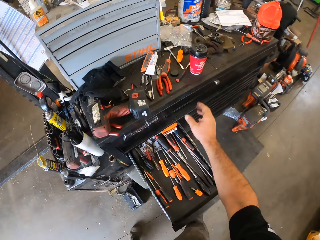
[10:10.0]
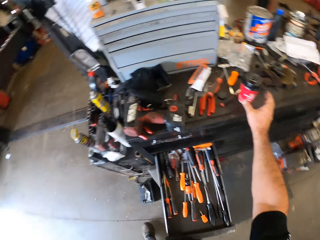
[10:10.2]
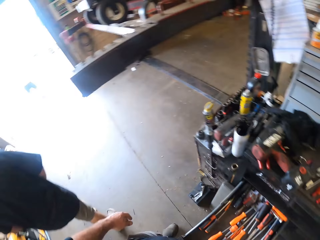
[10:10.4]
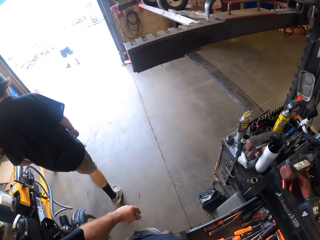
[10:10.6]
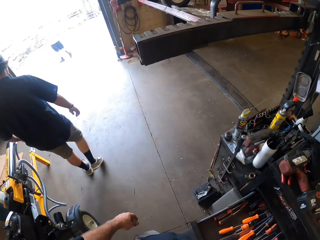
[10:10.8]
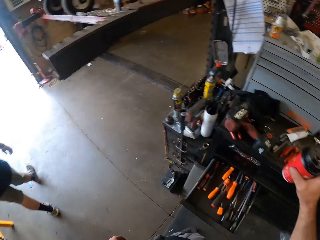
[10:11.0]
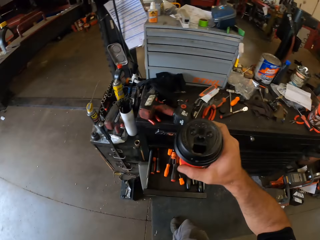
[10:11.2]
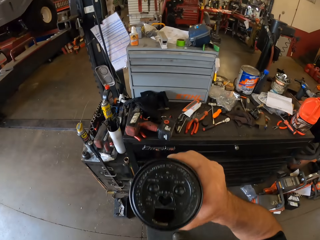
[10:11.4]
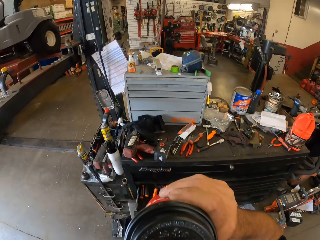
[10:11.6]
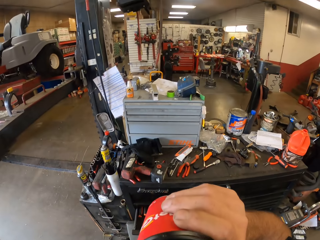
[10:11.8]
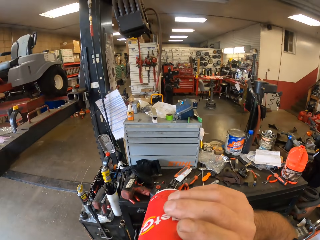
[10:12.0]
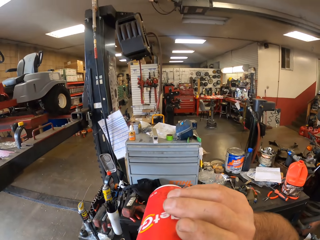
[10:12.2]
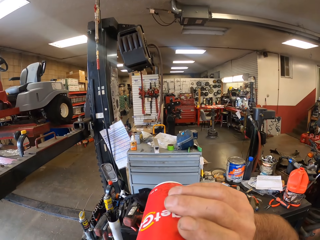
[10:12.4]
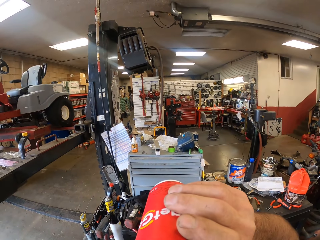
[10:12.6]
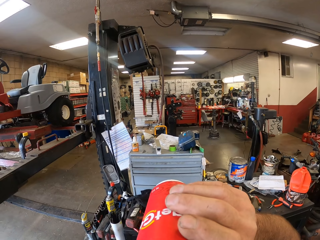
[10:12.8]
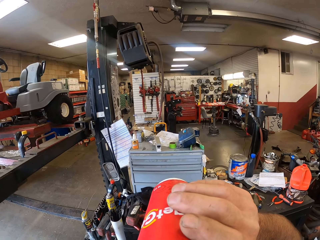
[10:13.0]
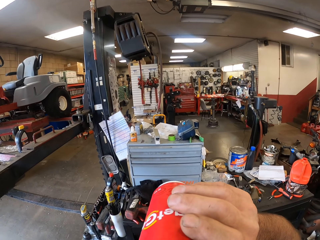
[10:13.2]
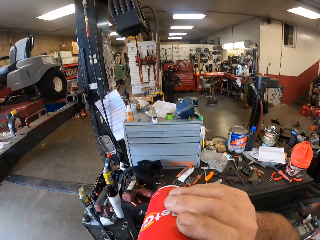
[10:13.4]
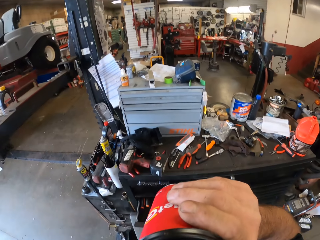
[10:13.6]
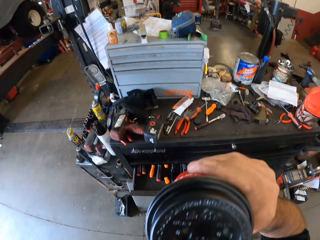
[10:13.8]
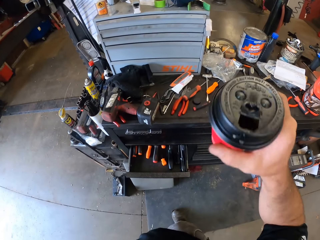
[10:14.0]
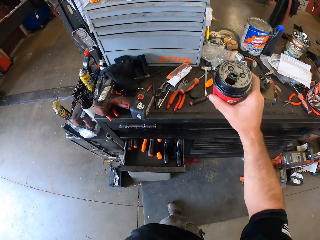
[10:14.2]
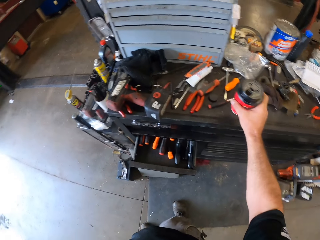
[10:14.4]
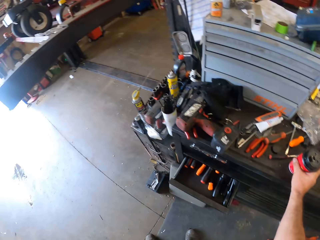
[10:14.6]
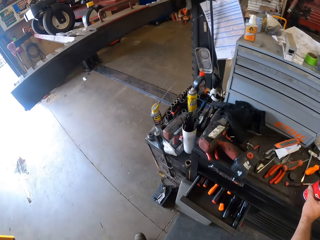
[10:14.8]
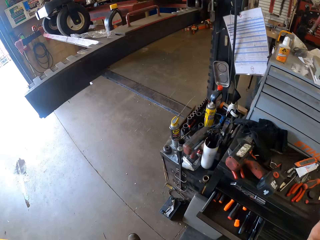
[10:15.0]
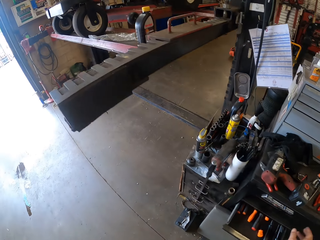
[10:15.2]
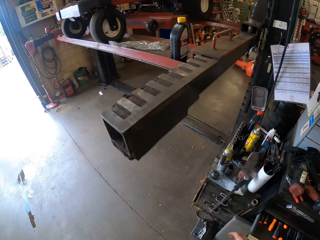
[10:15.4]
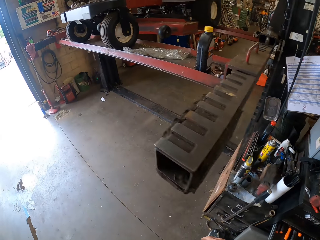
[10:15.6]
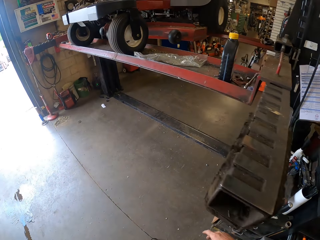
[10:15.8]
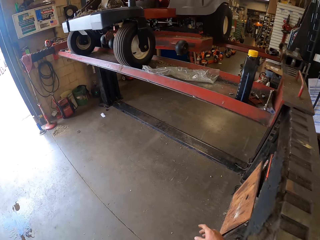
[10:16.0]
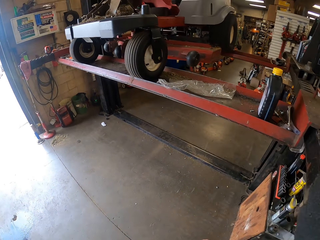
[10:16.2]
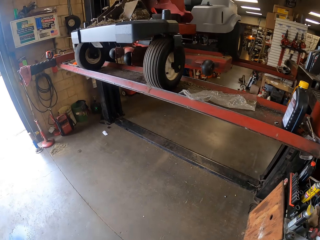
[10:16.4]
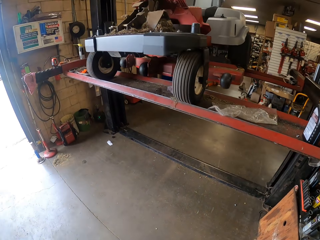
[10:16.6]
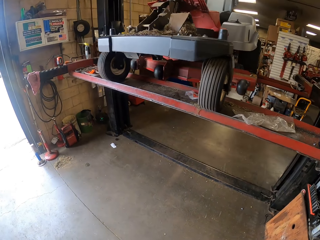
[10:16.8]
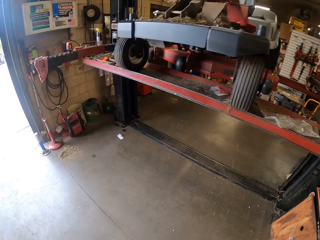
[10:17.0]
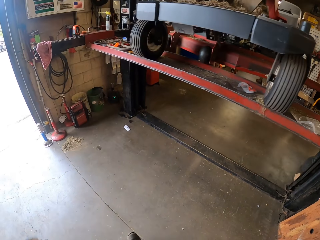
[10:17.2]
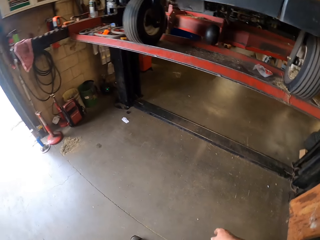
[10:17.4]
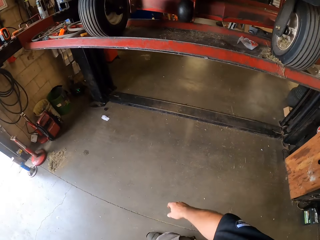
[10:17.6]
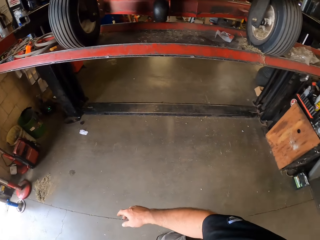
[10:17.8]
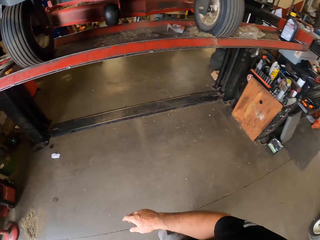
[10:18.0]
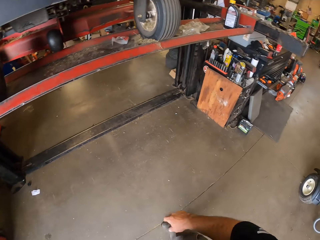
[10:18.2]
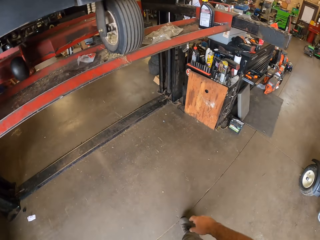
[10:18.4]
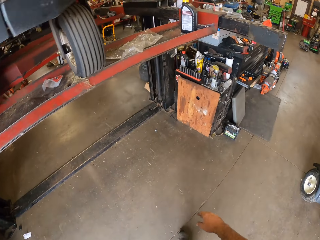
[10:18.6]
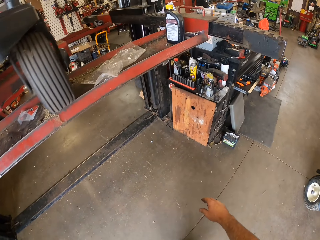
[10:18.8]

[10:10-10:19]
The camera wearer touches a cup or mug on a table with his right hand. He turns around. He picks up the cup from the table with his right hand. He holds the mug. He drinks from the cup in his right hand. He places the cup on the table. He walks around.

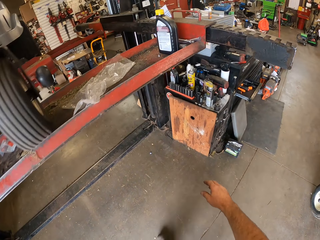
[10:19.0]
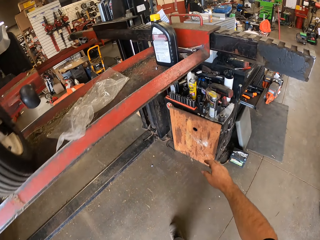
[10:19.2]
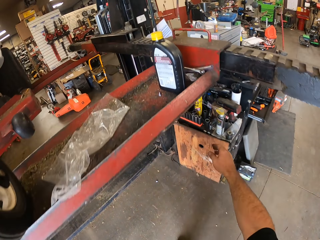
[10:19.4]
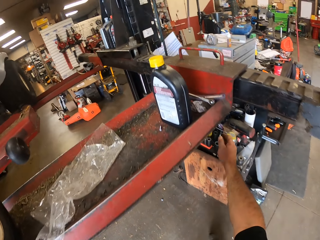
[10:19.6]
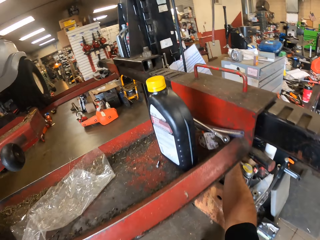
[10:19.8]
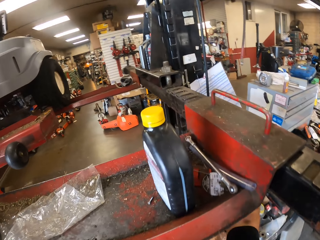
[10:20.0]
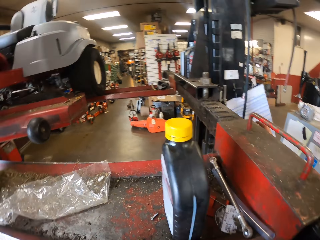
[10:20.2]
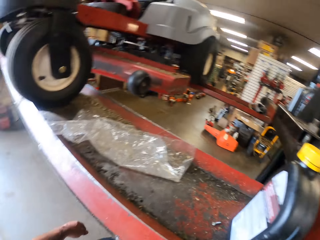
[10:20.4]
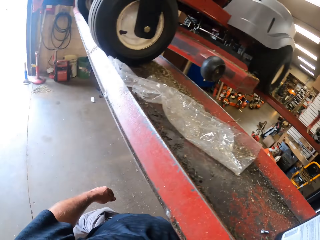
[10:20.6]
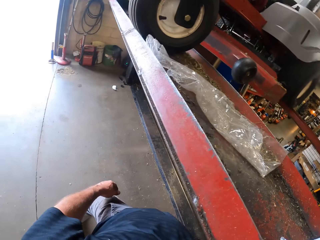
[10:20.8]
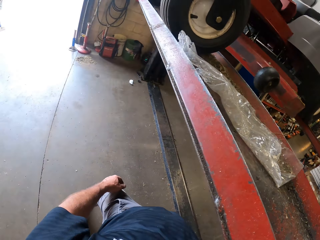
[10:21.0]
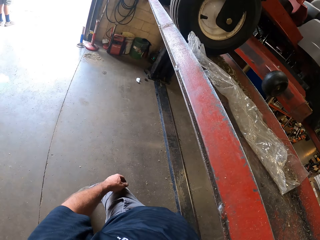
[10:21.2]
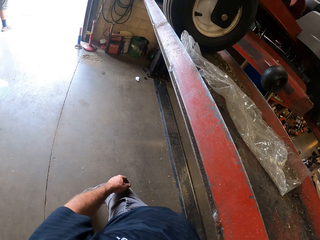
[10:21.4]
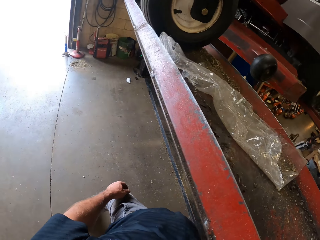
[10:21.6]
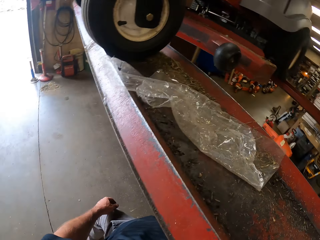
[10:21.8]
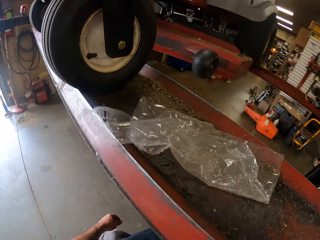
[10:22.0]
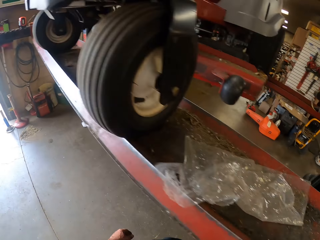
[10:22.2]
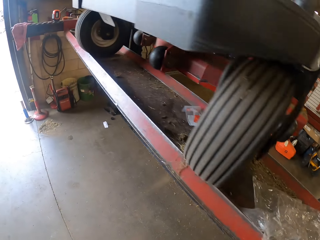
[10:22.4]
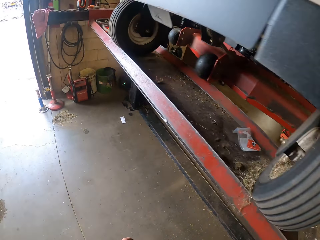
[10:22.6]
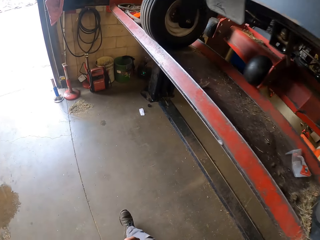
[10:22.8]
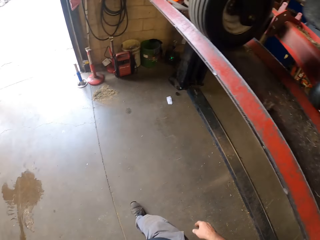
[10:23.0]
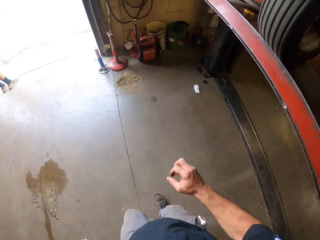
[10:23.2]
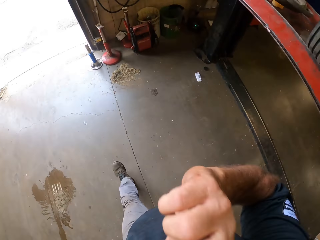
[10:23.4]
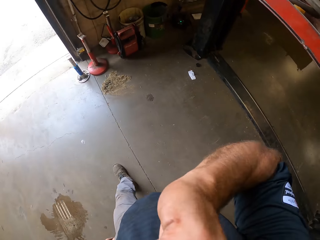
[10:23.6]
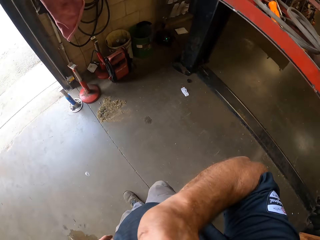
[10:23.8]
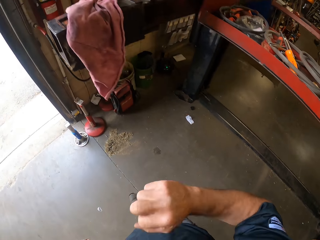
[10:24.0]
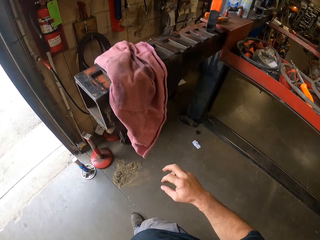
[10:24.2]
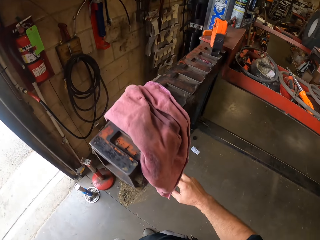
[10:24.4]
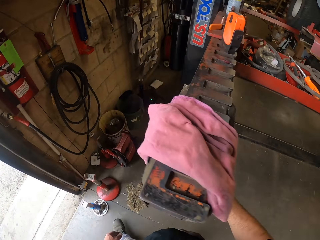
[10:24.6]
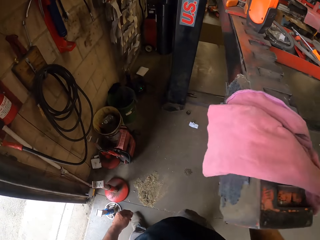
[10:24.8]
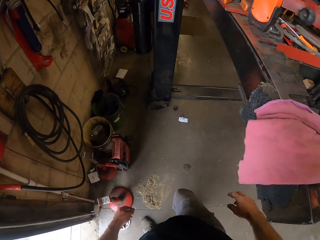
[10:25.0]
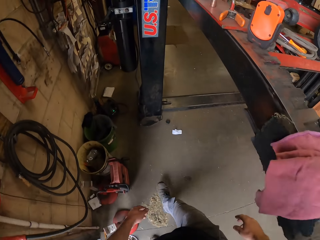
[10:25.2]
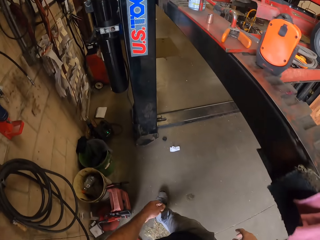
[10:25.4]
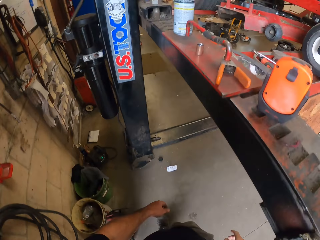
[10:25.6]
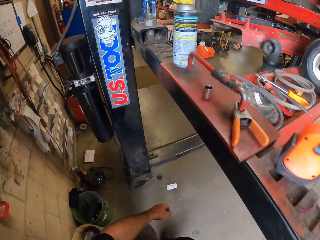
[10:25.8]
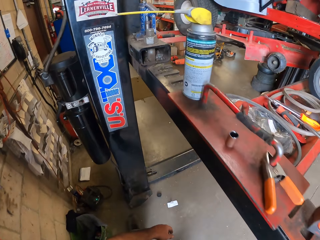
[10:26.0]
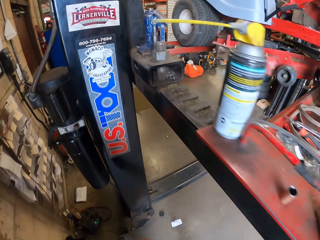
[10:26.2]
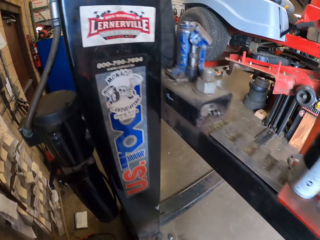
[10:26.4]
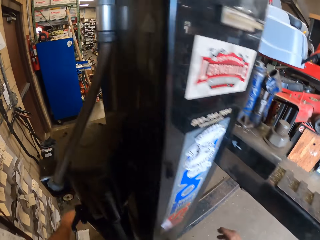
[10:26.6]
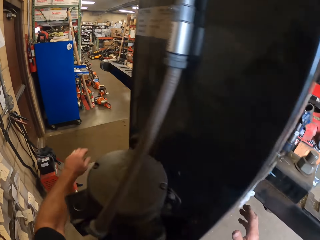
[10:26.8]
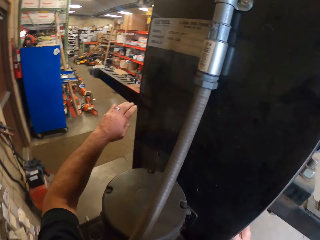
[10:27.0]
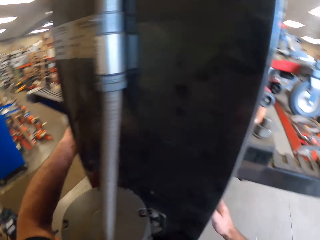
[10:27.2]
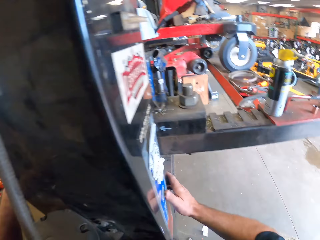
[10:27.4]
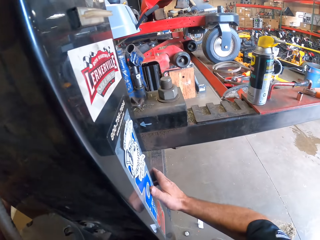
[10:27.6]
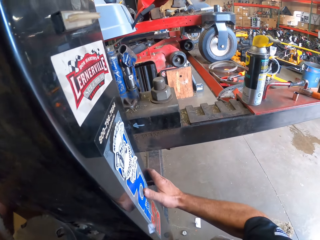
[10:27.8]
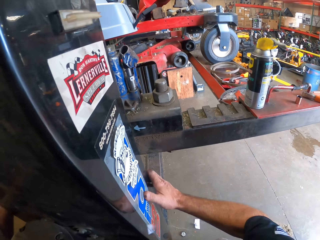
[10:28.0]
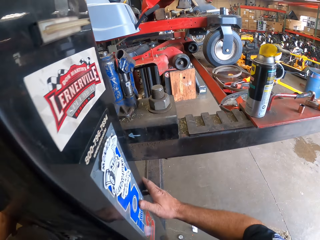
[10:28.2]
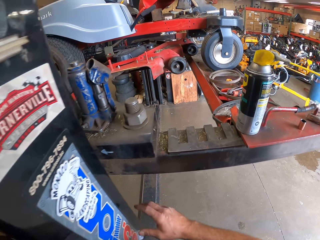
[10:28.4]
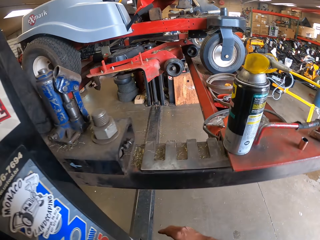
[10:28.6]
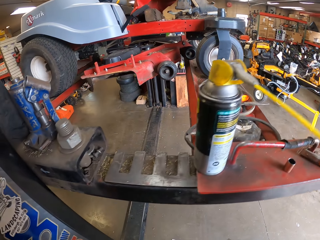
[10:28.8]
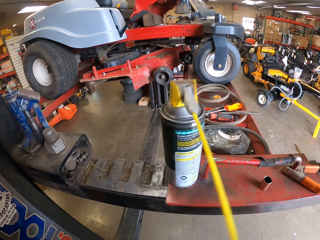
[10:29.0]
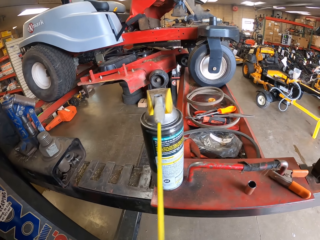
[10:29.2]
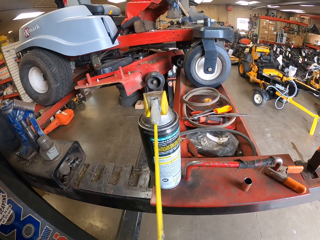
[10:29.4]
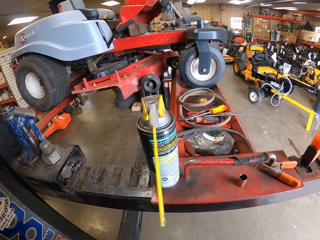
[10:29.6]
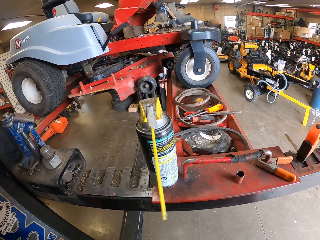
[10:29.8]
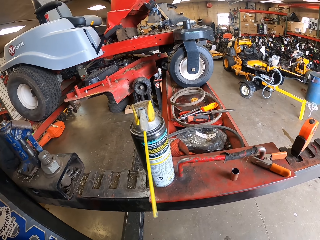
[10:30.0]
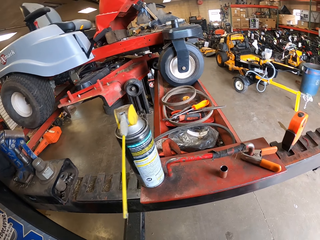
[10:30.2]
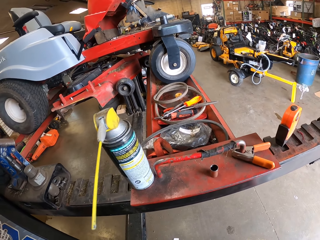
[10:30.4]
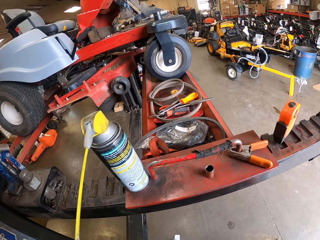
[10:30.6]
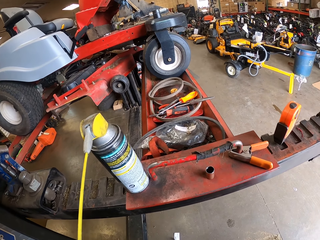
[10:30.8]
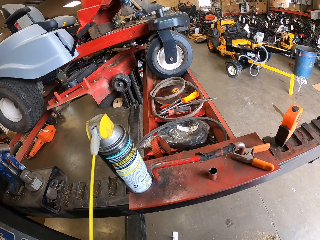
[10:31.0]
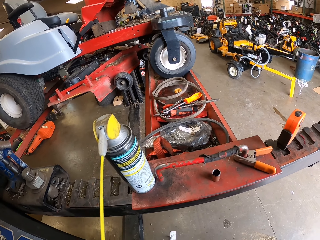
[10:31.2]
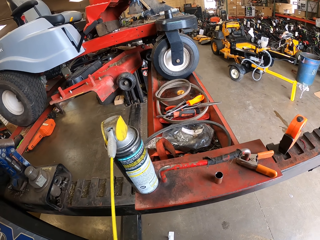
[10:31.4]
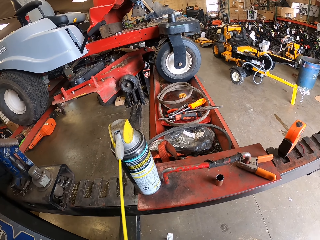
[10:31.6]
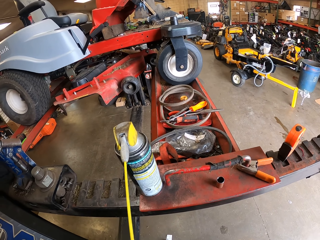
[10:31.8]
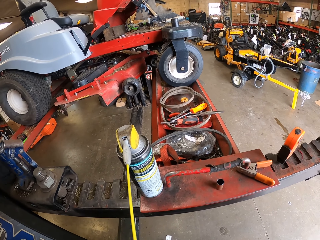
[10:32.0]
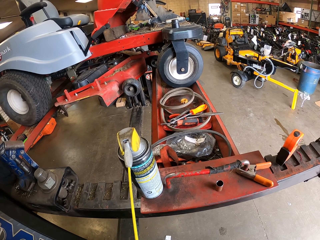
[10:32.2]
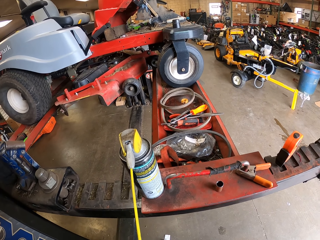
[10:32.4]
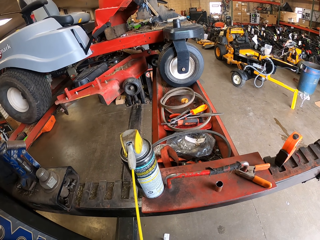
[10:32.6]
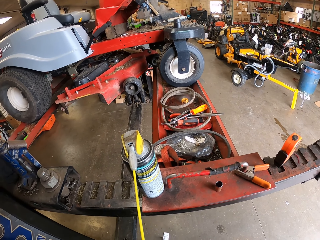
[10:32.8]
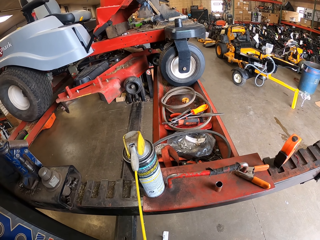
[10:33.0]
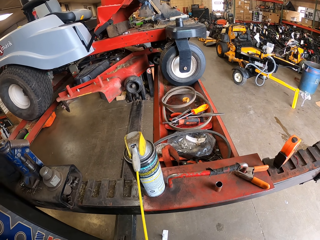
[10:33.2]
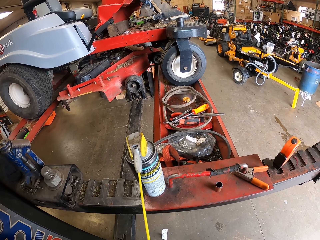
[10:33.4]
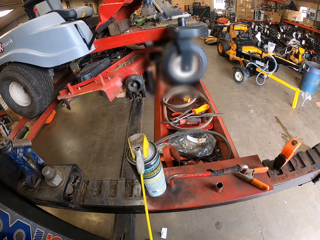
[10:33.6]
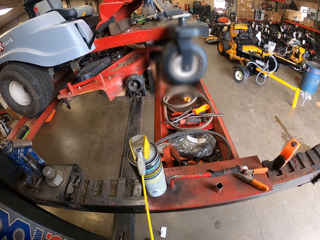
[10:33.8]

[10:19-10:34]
The camera wearer places his right hand under the machine. He looks around. He touches his face with his right hand. He walks around. He looks around.
